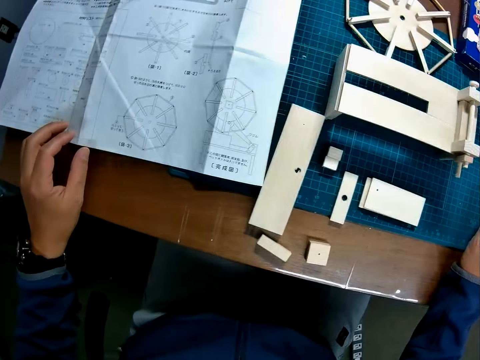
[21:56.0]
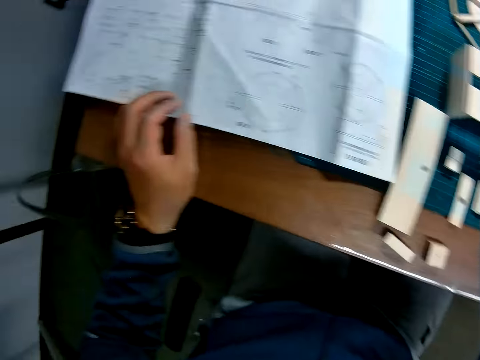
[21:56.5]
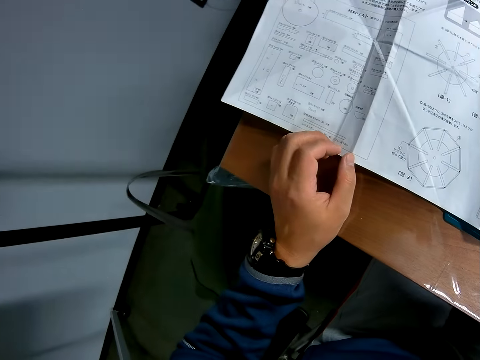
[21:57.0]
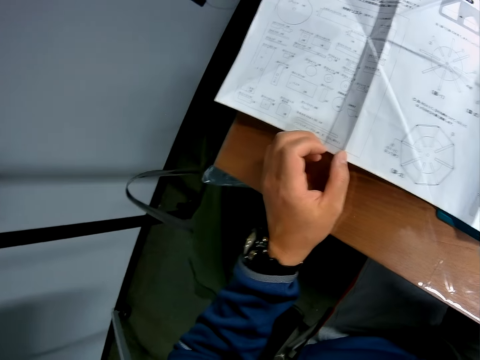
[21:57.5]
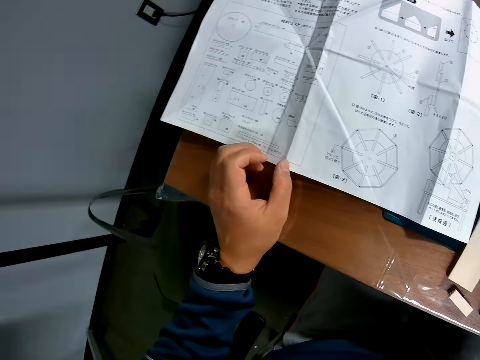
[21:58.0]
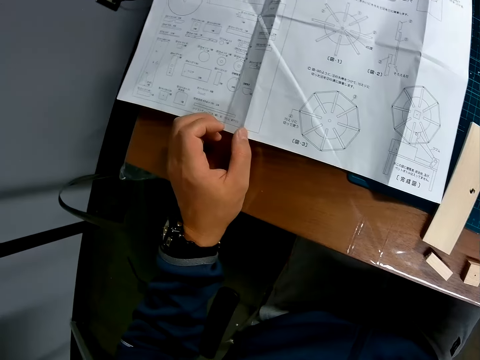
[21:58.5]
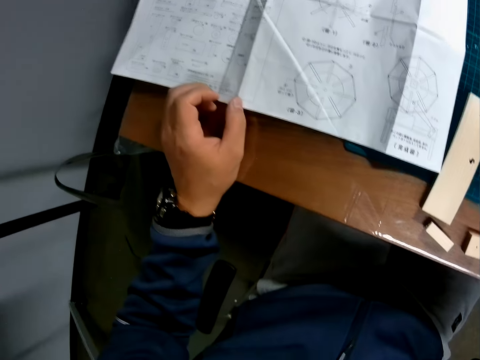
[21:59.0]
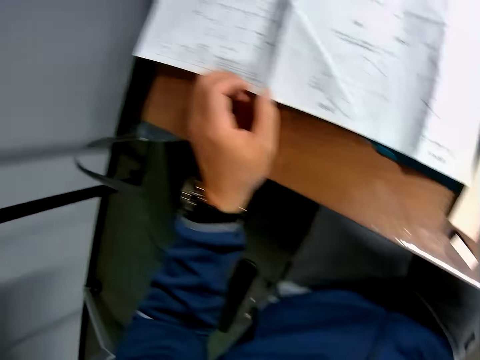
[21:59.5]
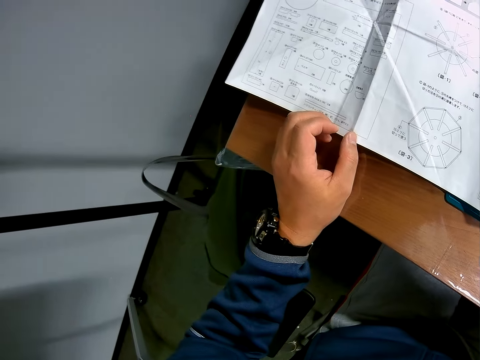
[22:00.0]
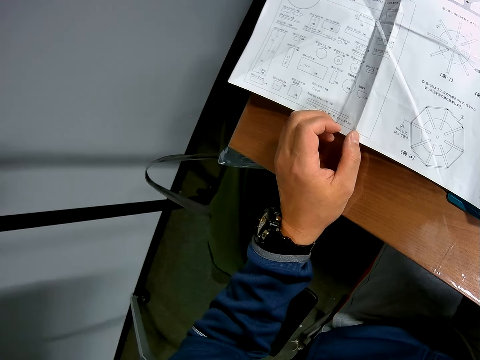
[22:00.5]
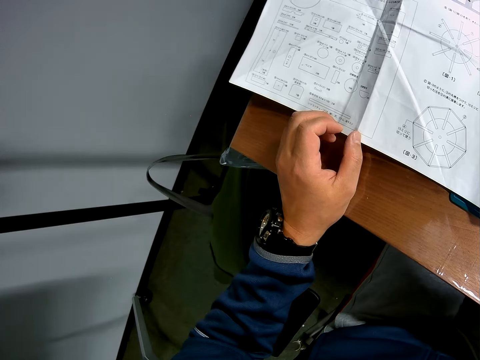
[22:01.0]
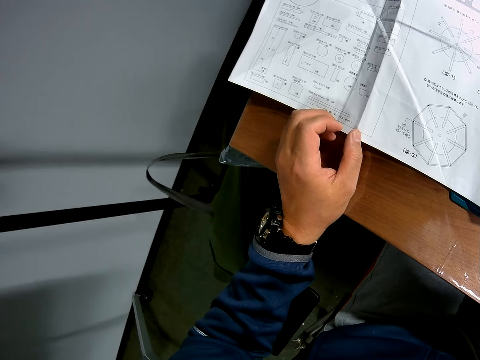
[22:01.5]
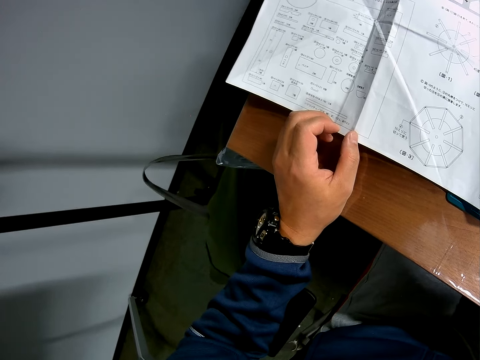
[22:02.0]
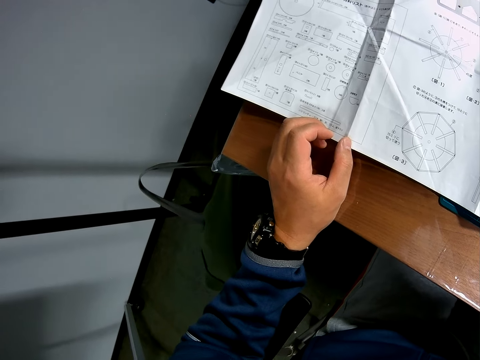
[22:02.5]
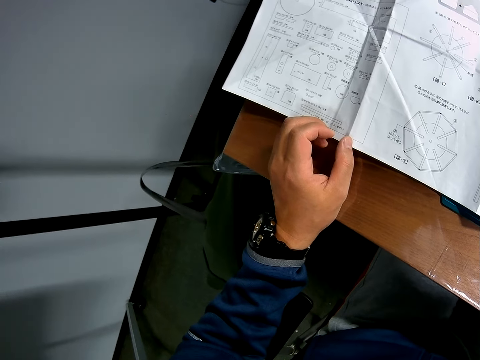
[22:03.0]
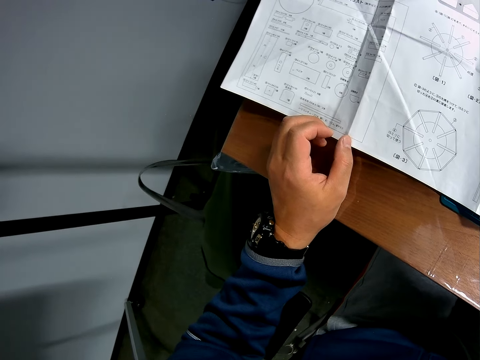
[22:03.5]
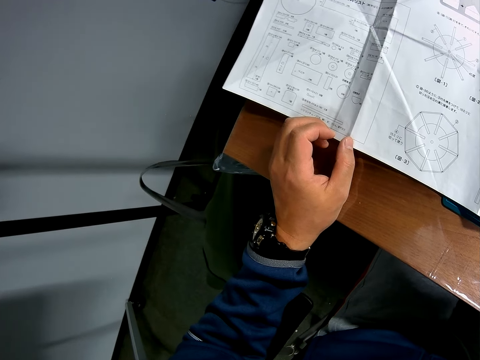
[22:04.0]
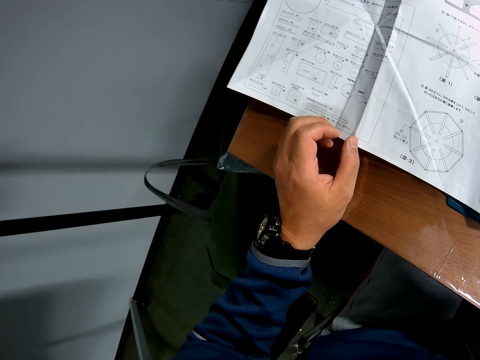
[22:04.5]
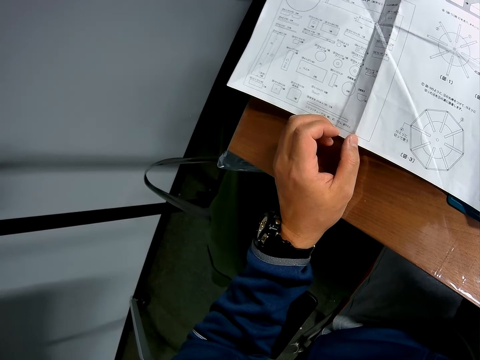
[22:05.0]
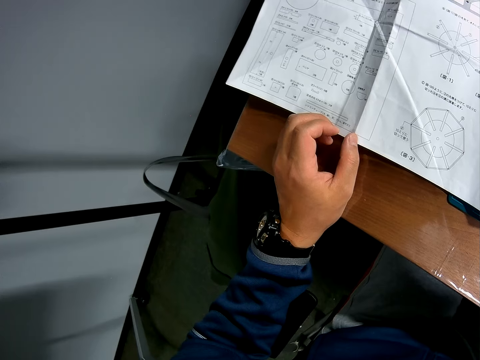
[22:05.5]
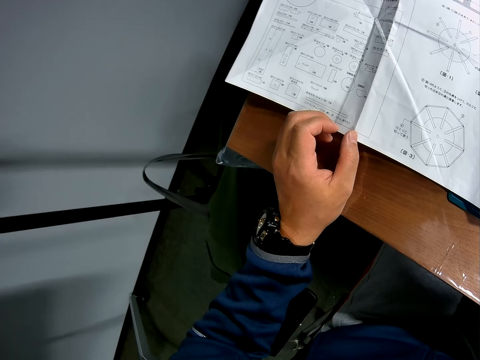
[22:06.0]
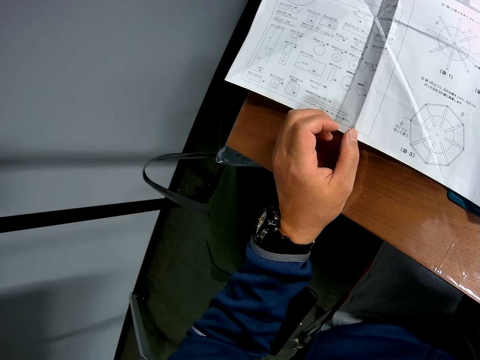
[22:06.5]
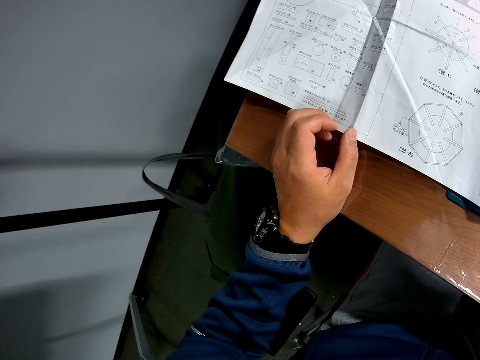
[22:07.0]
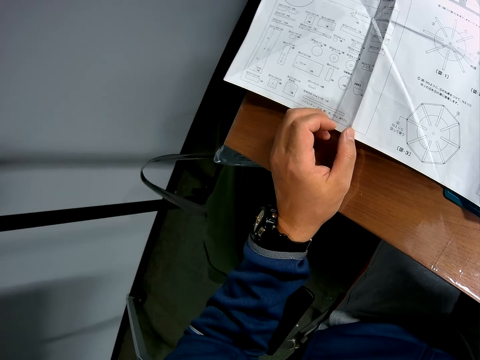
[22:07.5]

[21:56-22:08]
The camera wearer looks at the sketch paper.

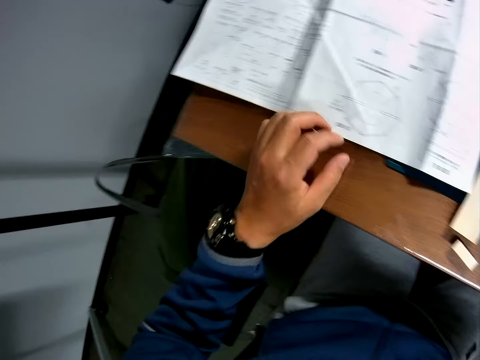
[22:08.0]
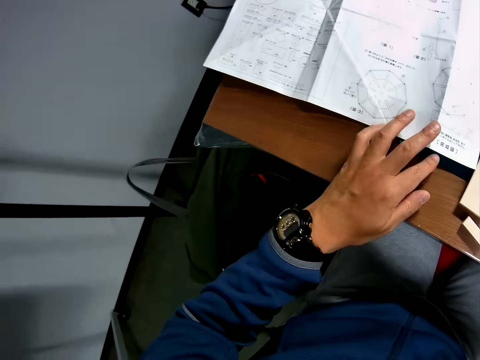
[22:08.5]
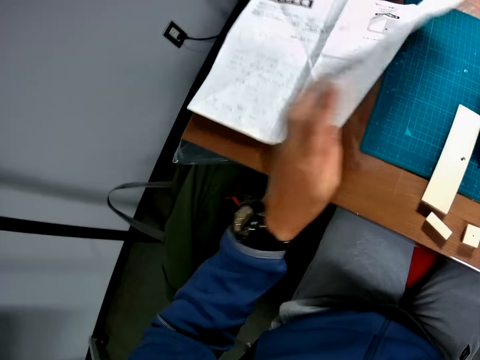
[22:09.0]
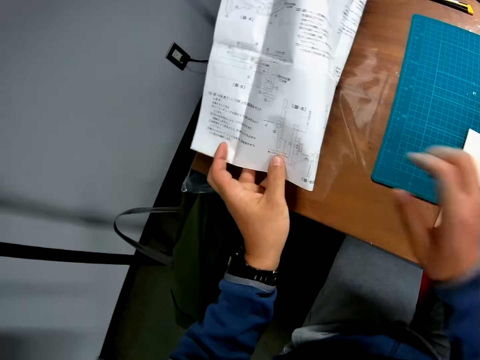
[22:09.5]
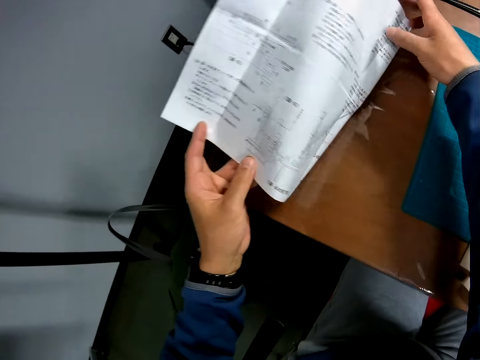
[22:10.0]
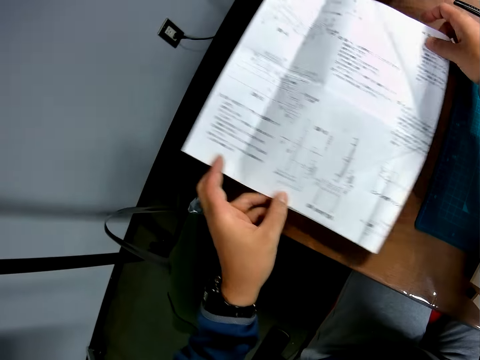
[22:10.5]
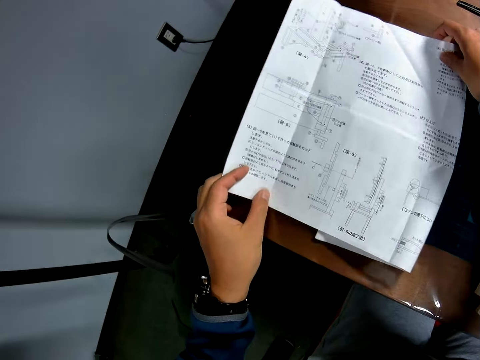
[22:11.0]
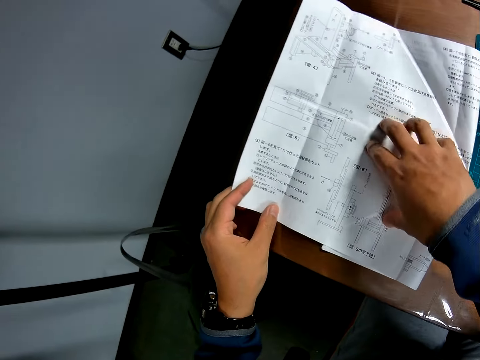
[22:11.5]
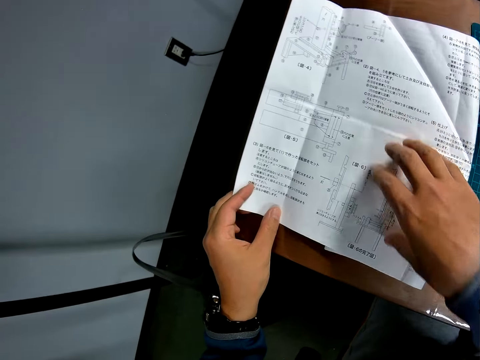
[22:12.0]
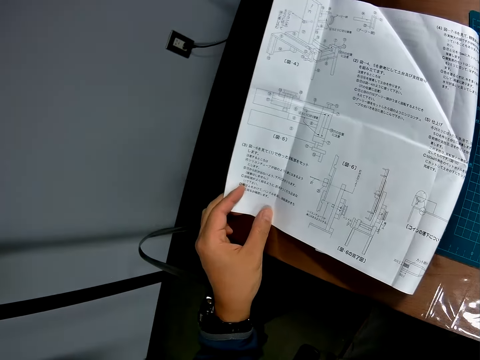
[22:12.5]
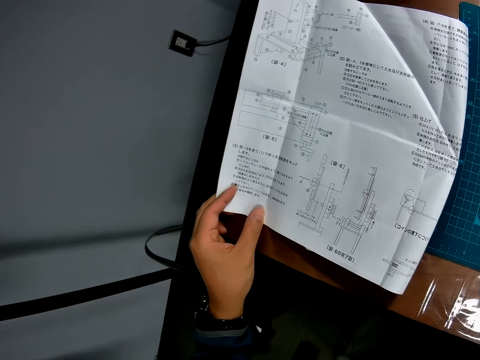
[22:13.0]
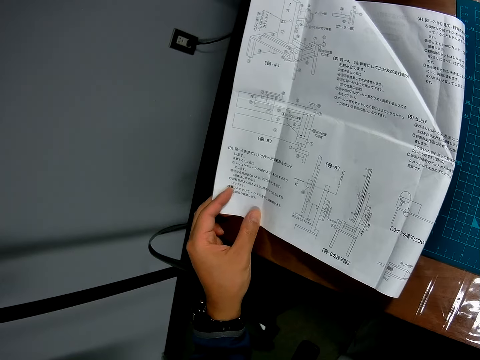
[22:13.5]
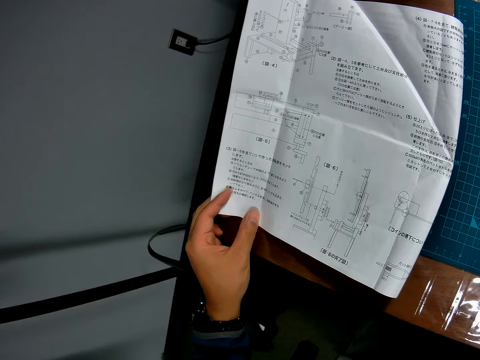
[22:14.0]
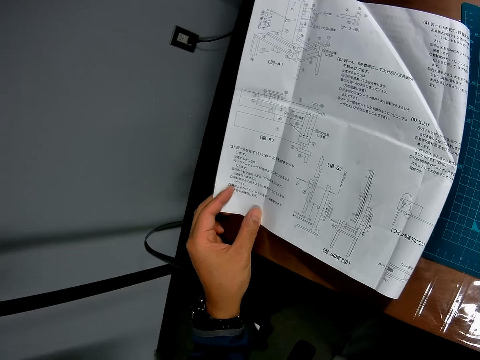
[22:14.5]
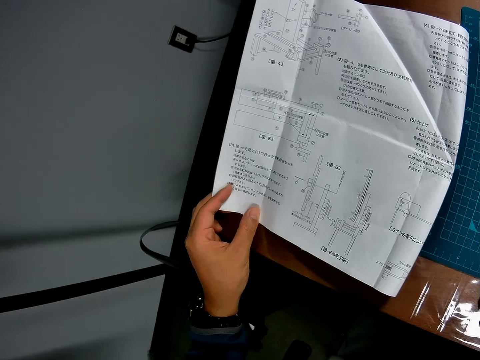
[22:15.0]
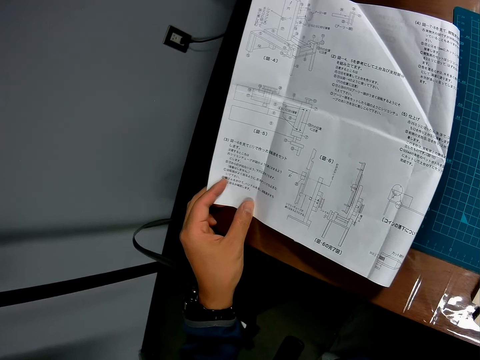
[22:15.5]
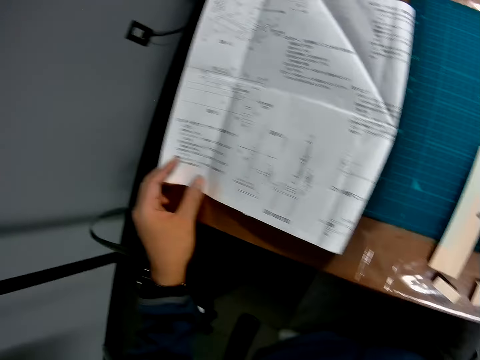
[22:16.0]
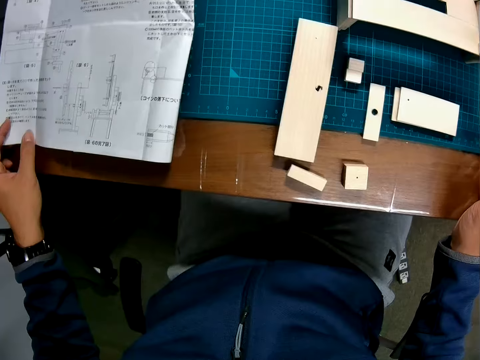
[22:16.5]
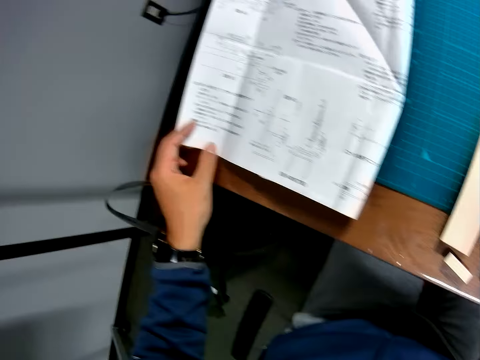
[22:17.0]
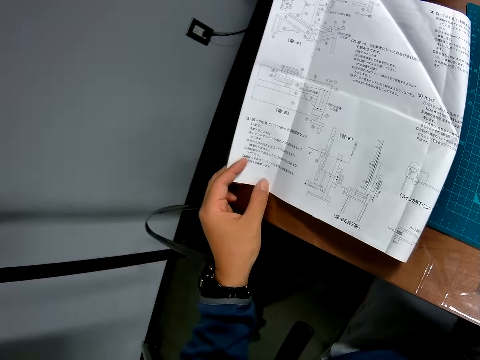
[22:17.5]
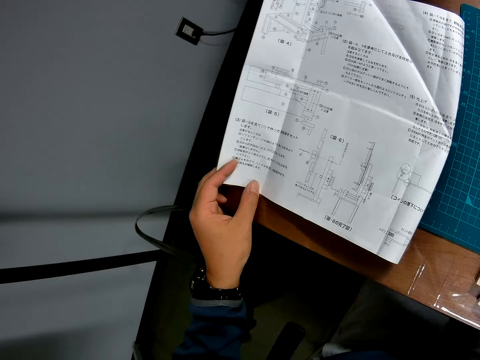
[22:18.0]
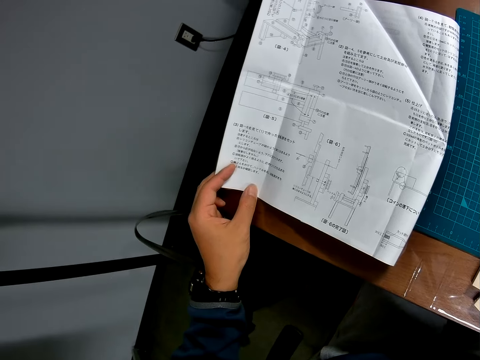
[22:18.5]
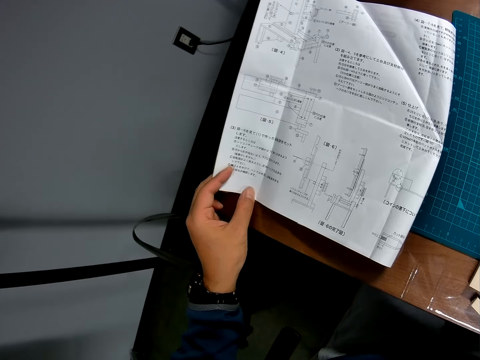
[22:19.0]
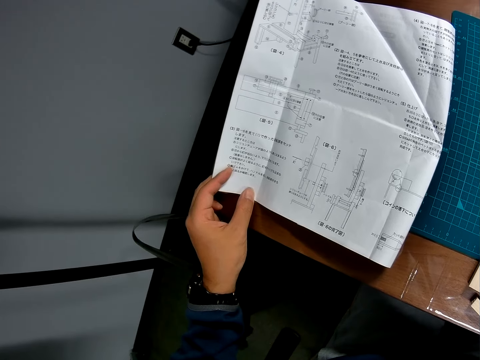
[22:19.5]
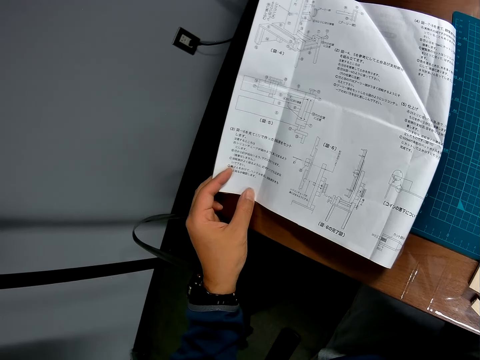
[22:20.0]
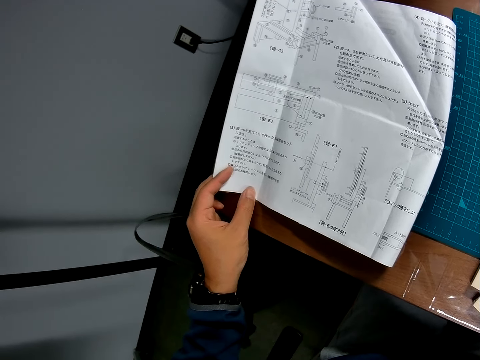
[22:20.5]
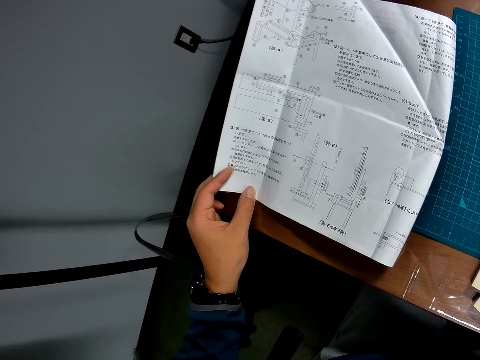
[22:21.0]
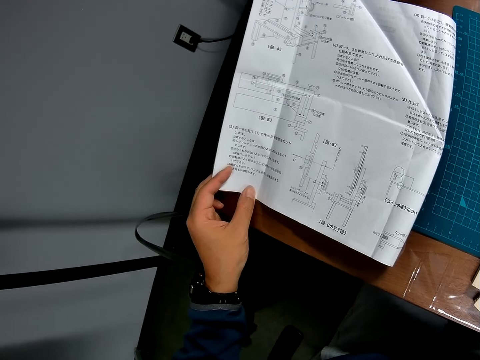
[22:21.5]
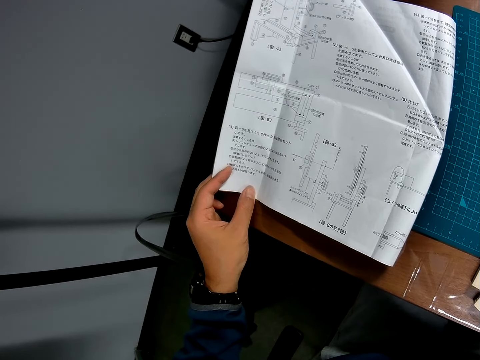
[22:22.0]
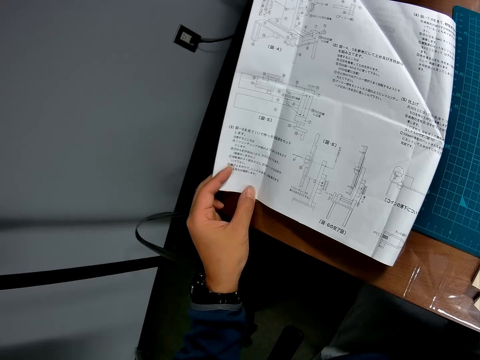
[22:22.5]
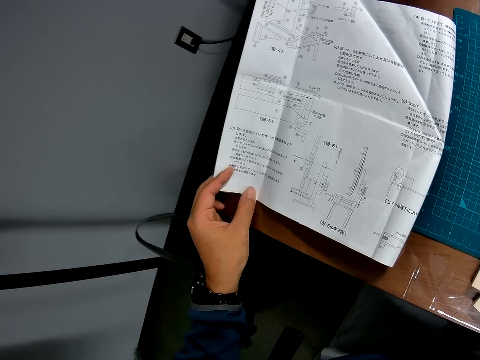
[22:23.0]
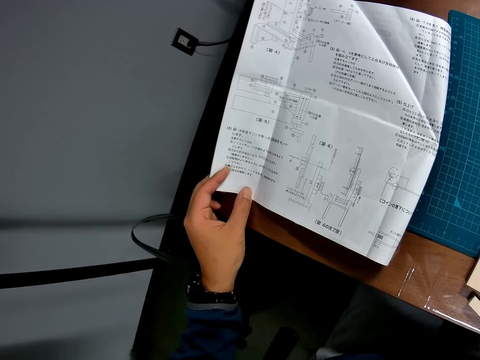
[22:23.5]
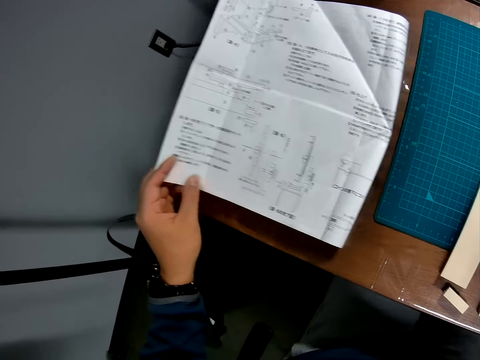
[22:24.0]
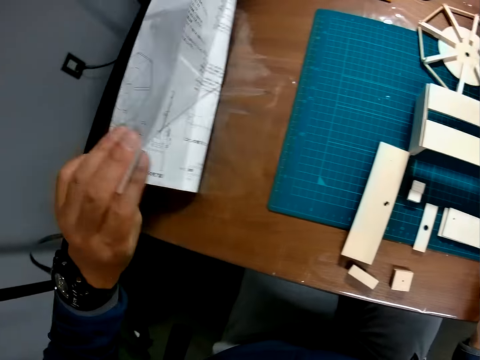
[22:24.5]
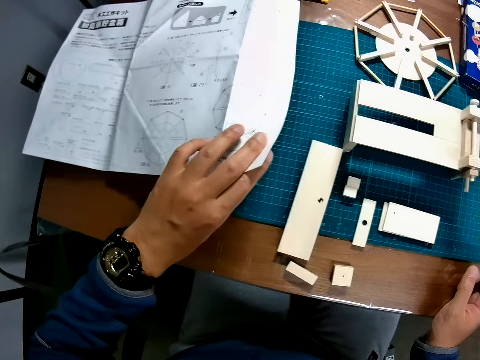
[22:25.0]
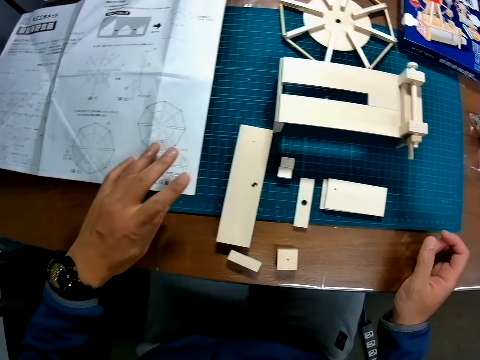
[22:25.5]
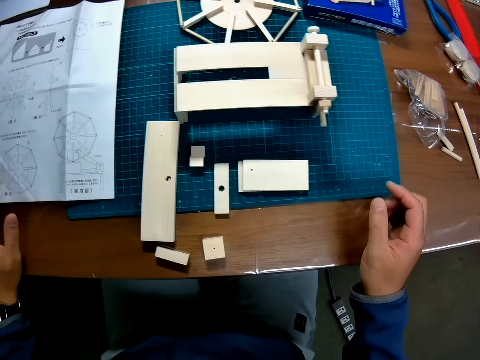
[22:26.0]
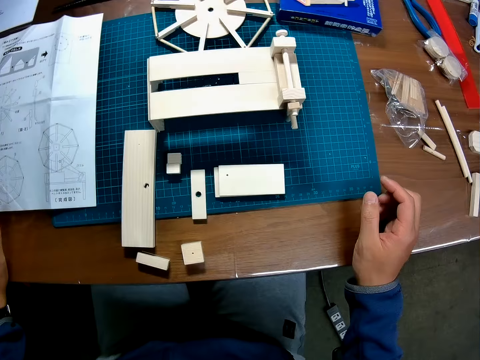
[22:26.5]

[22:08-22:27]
The camera wearer turns the sketch paper round on the table. They look at the sketch paper. They put the paper on the table.
